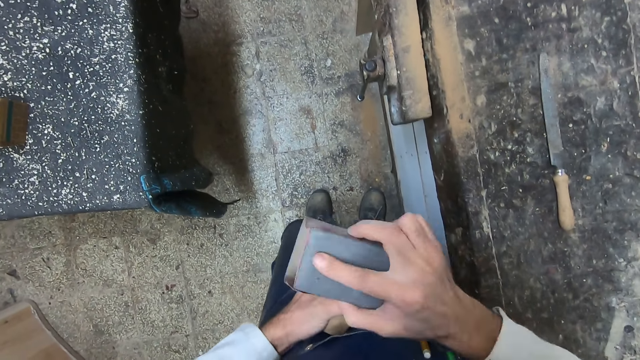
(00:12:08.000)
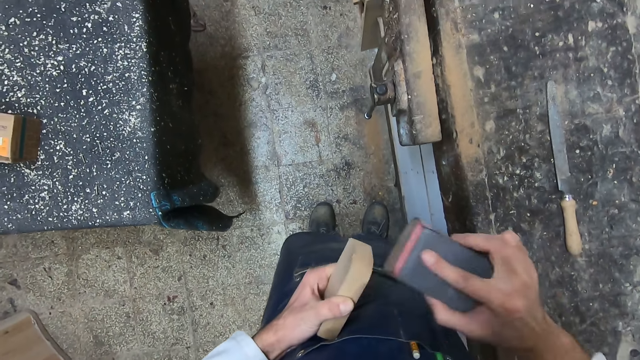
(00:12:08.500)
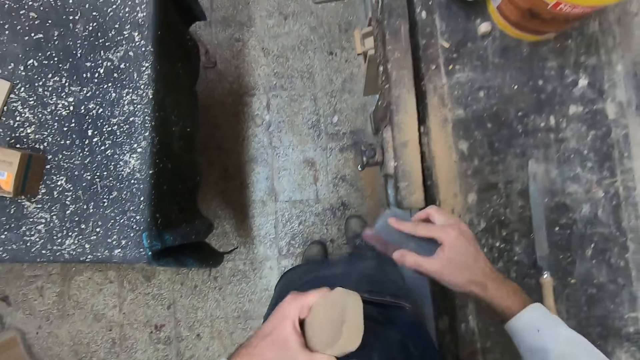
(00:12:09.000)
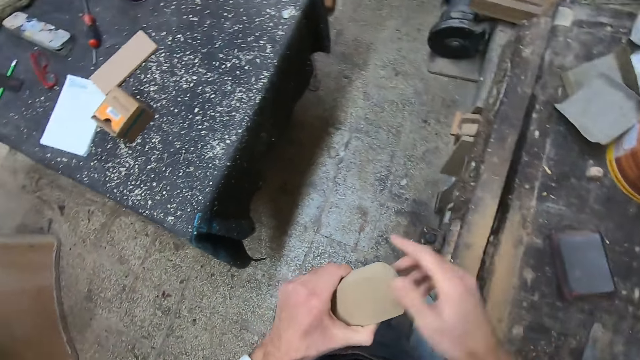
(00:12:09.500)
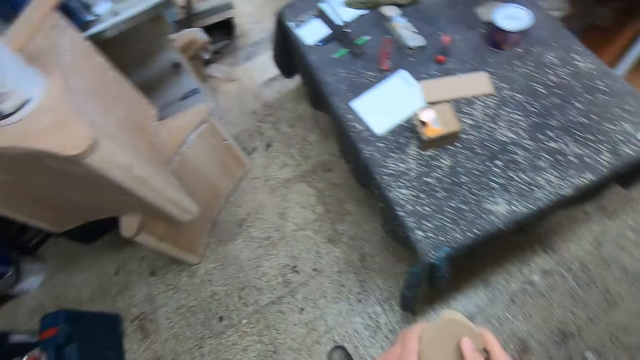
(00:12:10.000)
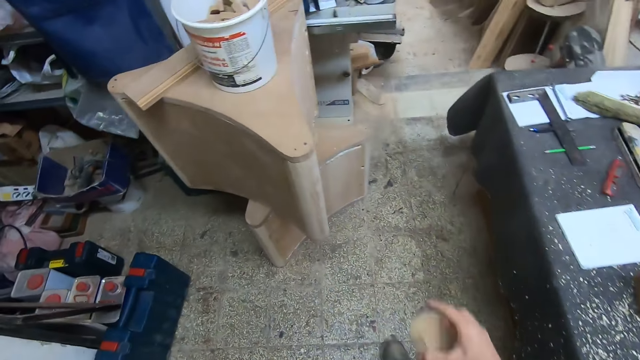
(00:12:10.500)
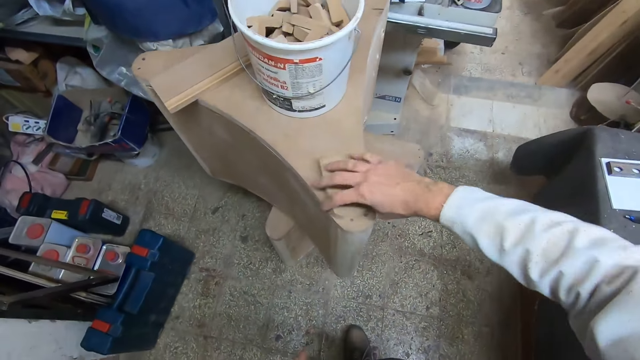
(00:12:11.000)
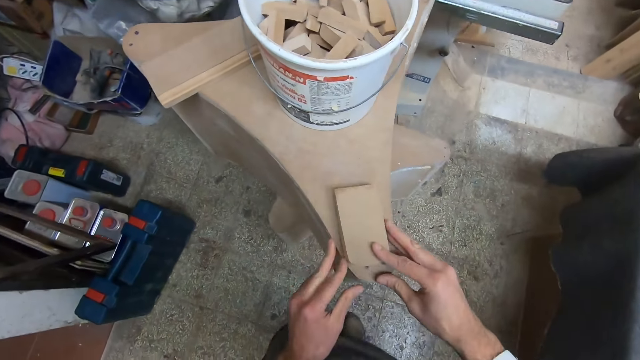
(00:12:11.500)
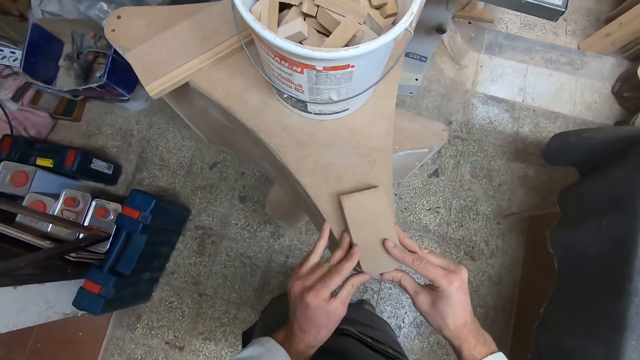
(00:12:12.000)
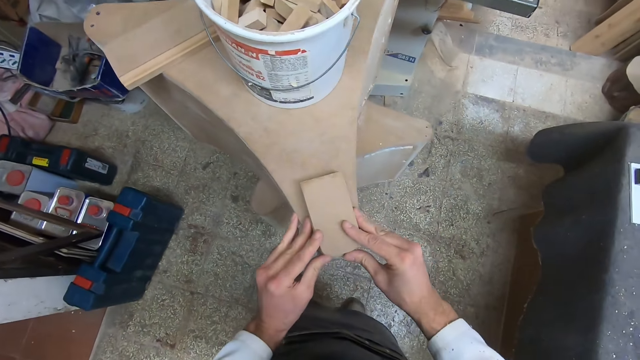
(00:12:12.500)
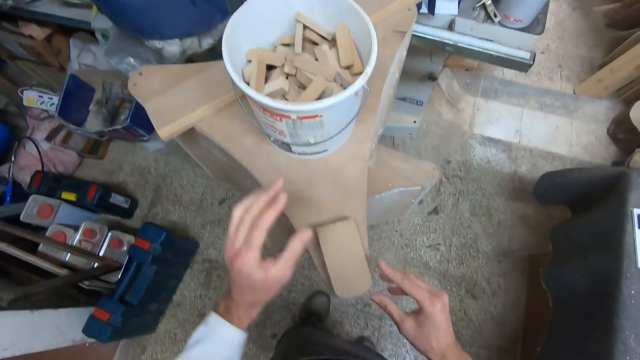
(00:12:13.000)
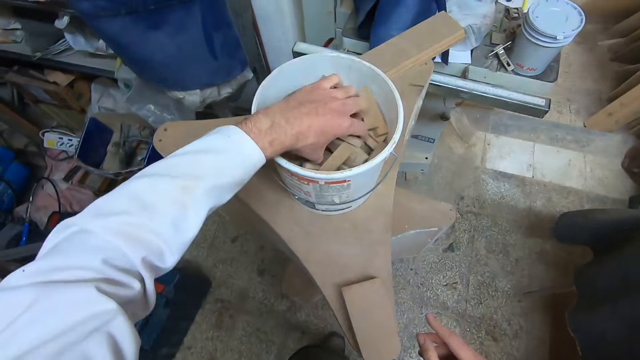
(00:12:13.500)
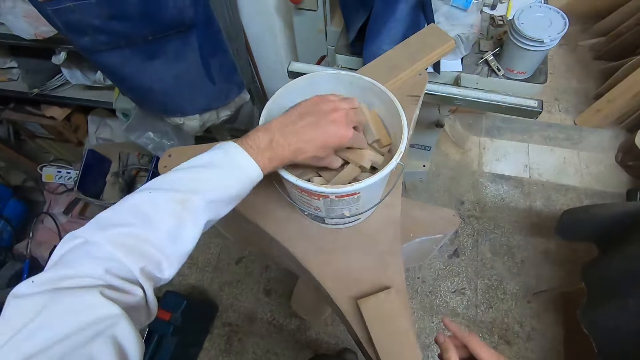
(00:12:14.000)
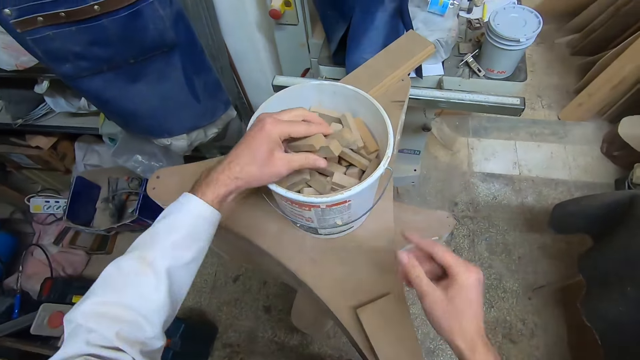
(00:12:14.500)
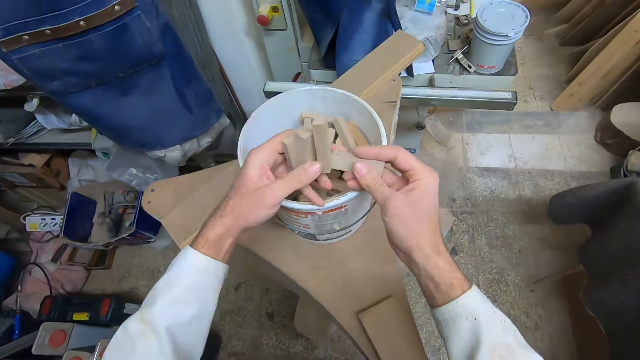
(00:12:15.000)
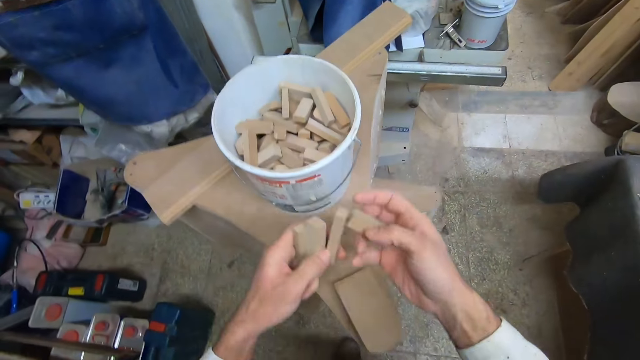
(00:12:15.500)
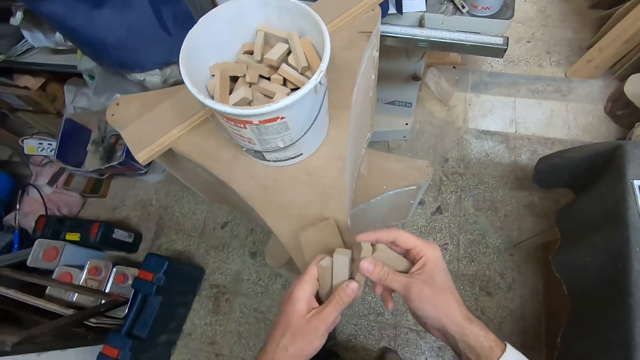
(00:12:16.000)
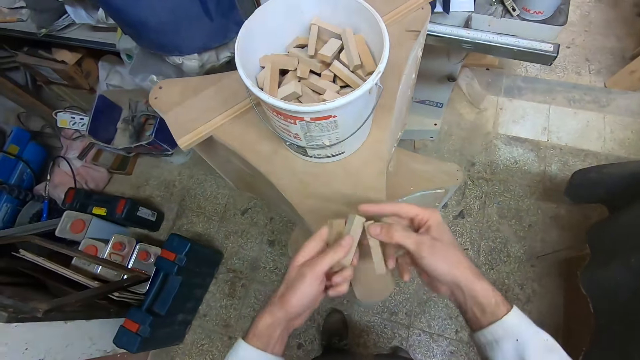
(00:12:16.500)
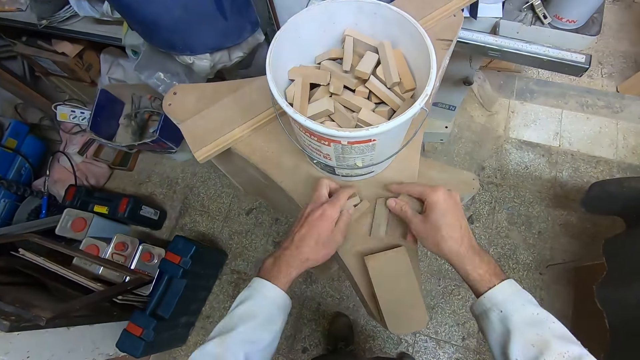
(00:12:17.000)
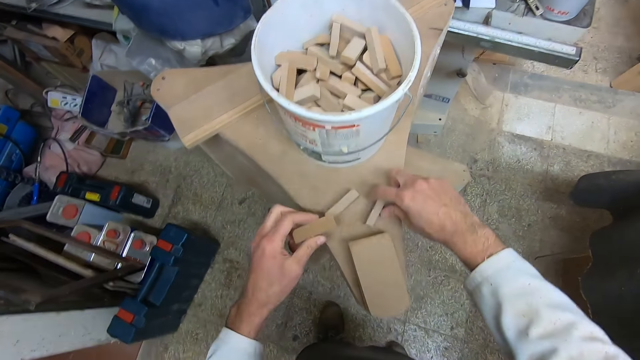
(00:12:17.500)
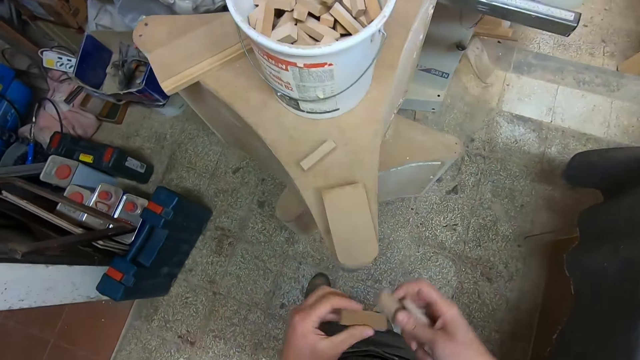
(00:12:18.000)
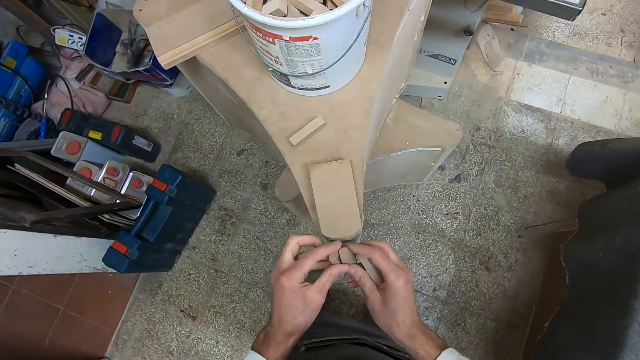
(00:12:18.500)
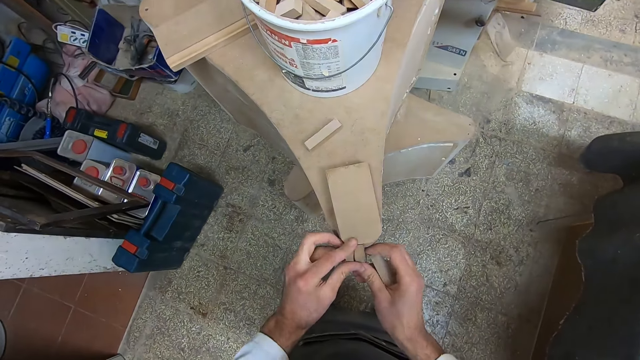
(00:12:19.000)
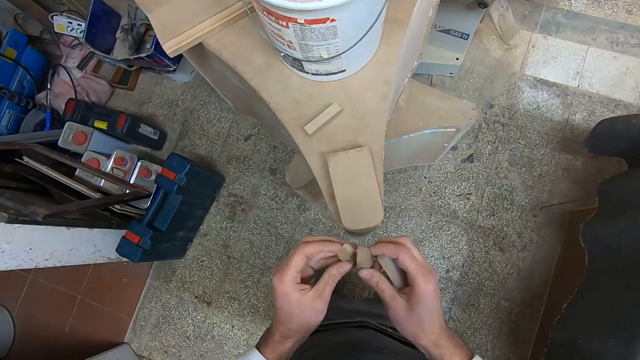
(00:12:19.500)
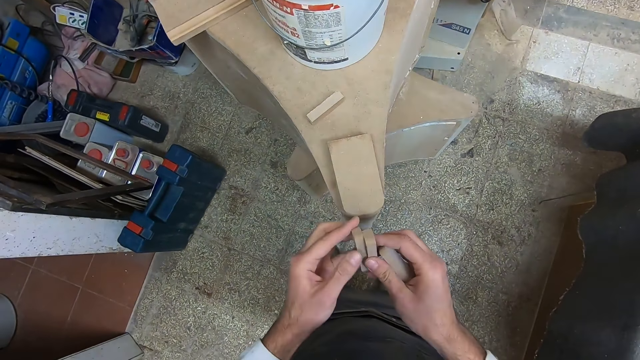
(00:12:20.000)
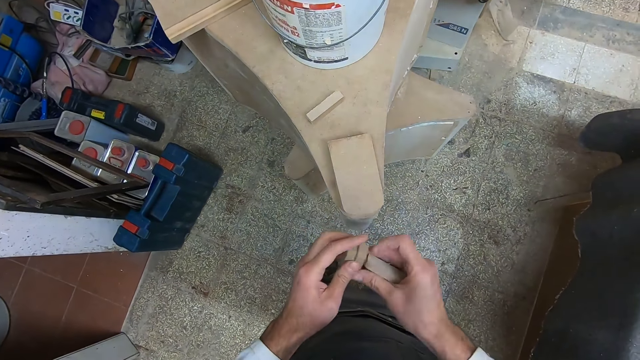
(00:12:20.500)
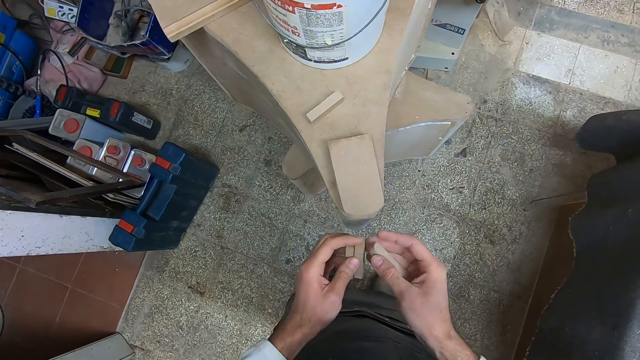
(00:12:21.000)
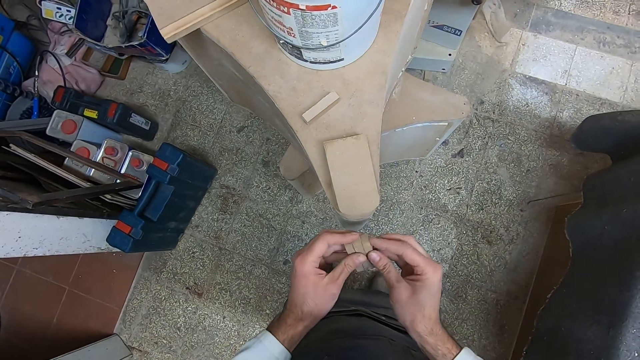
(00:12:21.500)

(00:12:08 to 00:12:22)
The camera wearer drops the sanding block on the workbench. They walk to the wooden base or table. They place the wood on an edge of the wooden base. They measure the pieces of wood to the table. They pick up other small pieces of wood from the bucket. They drop a piece of wood on the wooden base. They pick the pieces of wood. They place the pieces of wood against the edges of the wood and the wooden base.

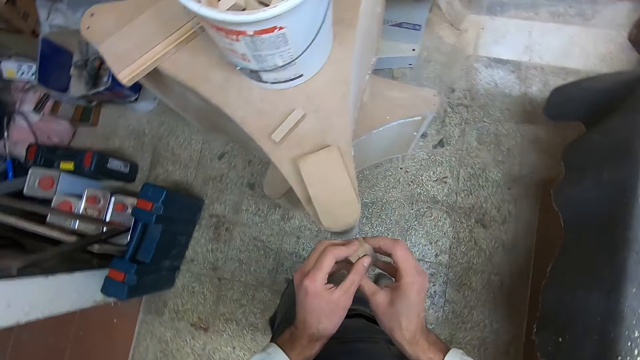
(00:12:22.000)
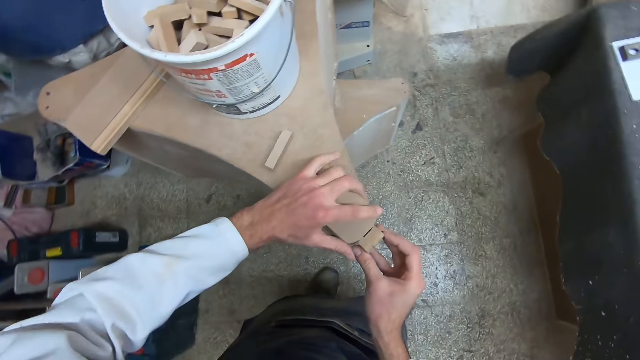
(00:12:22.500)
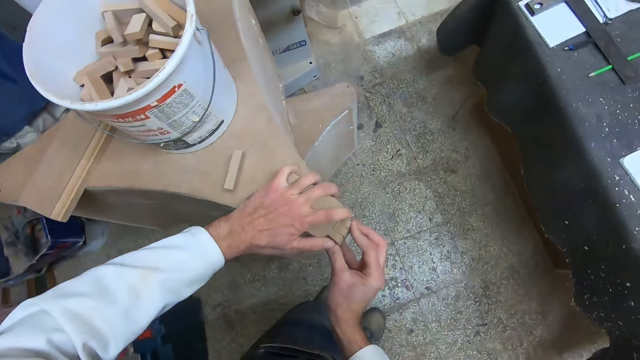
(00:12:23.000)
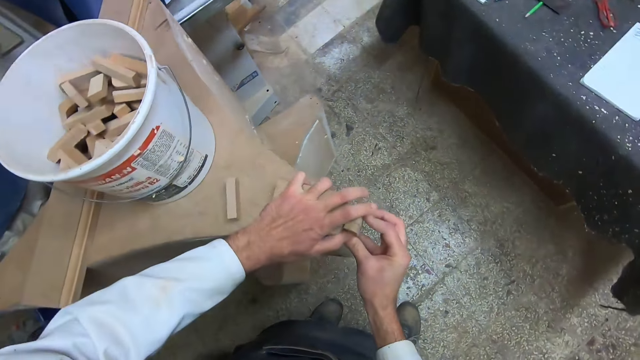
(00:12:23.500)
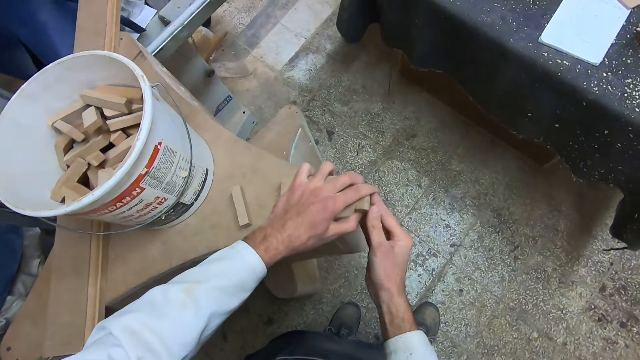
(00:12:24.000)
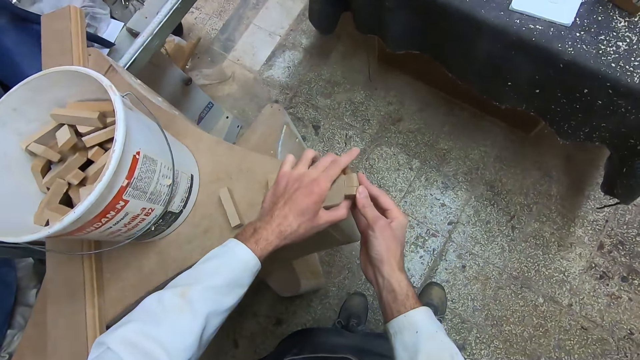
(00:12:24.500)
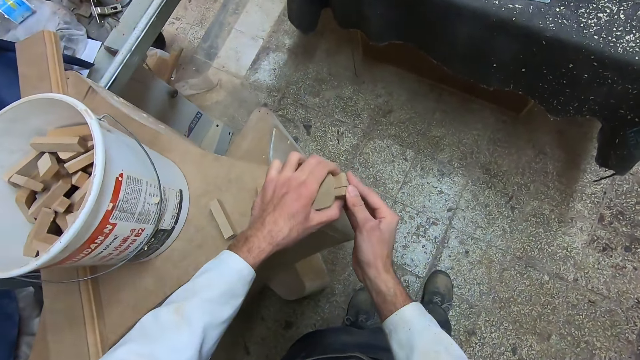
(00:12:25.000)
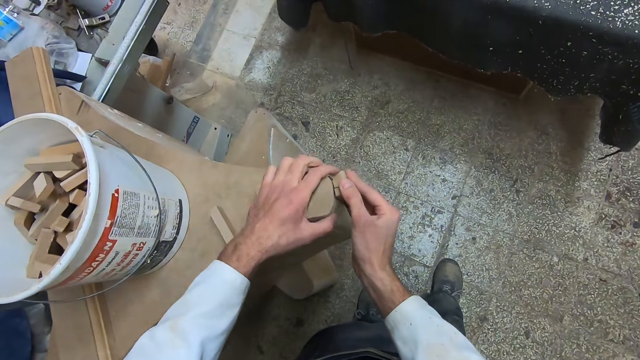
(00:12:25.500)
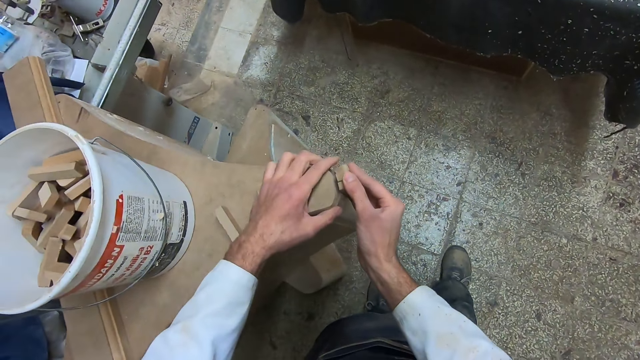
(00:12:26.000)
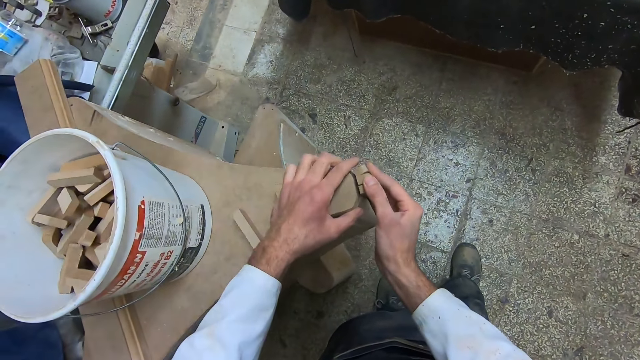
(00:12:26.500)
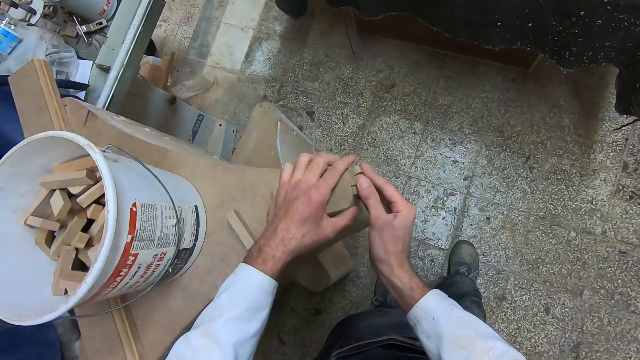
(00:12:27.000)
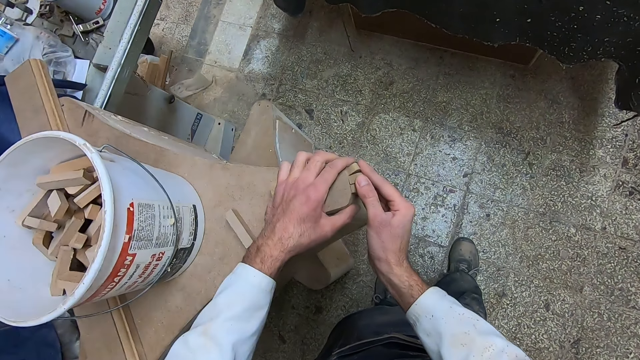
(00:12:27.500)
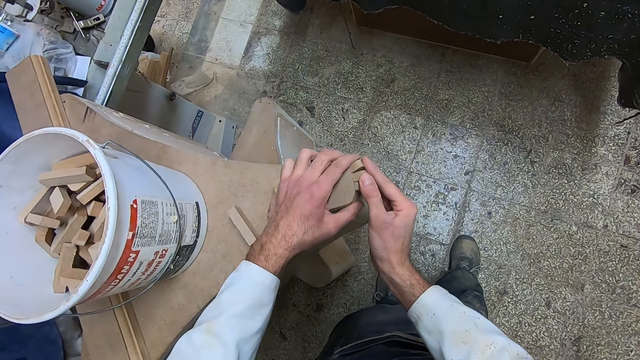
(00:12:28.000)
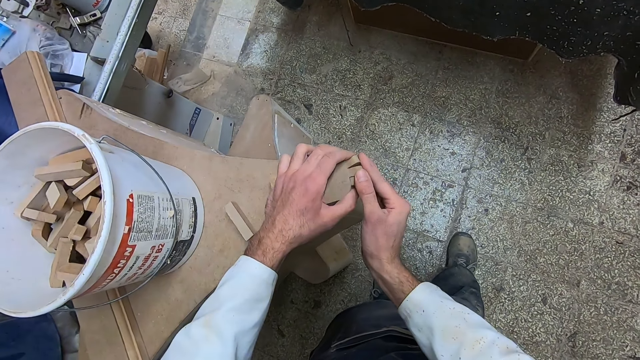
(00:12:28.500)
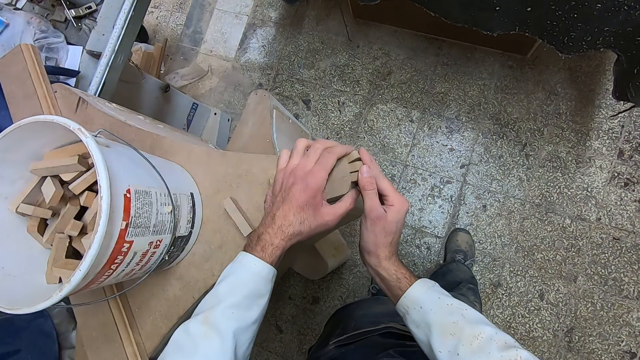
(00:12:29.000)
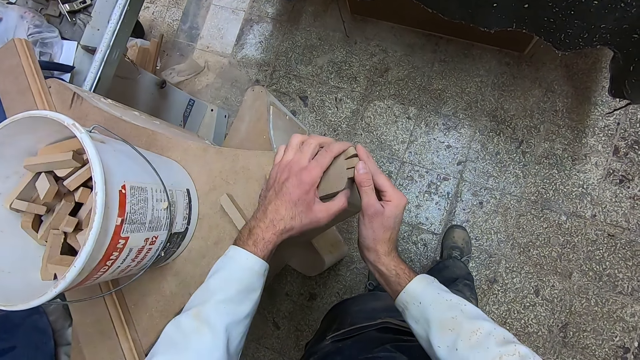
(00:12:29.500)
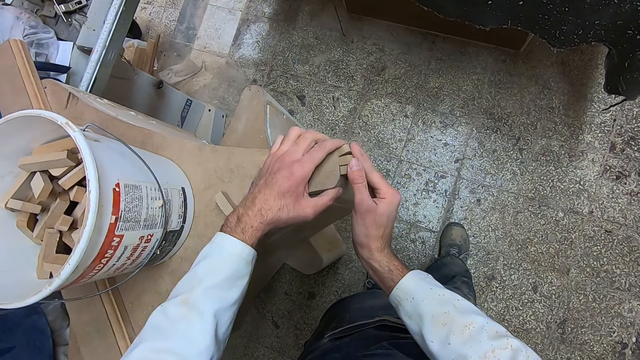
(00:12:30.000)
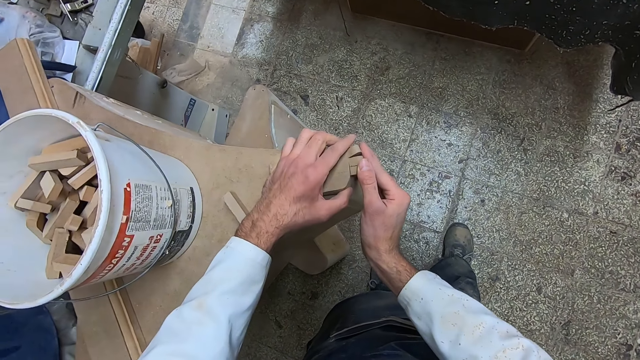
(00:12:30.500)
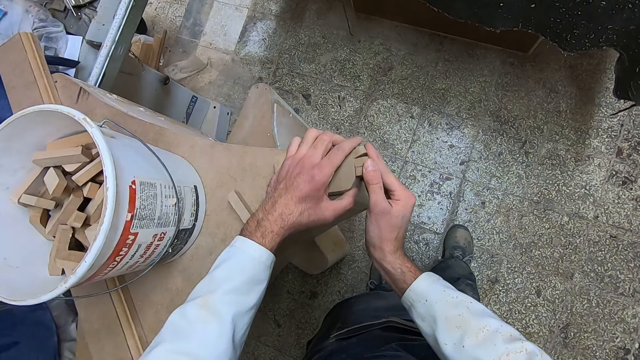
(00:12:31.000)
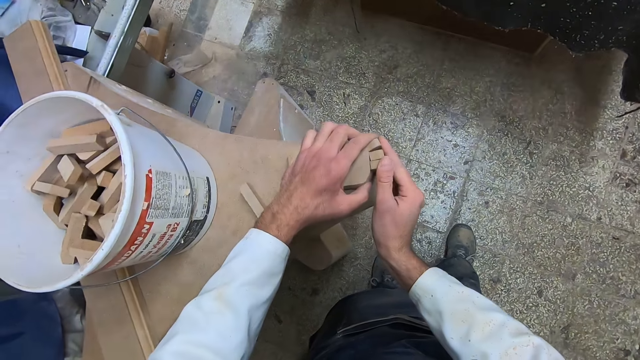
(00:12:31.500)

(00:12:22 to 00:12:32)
The camera wearer fits the pieces of wood to the table.
